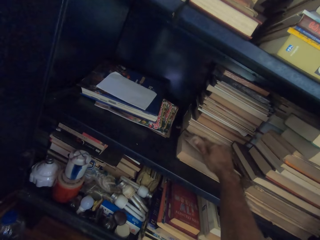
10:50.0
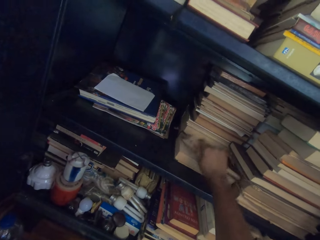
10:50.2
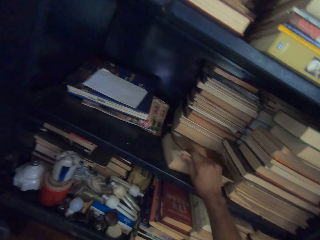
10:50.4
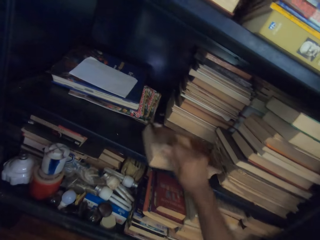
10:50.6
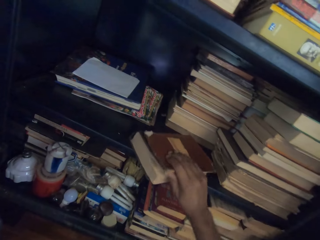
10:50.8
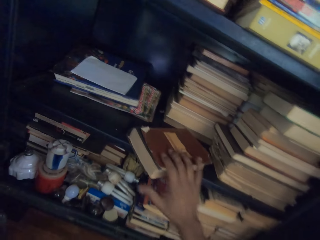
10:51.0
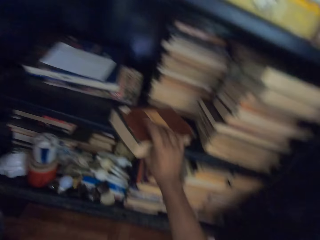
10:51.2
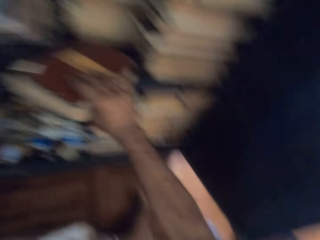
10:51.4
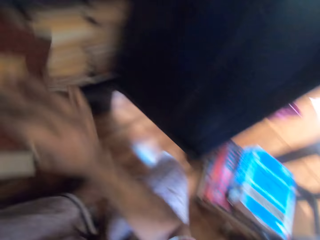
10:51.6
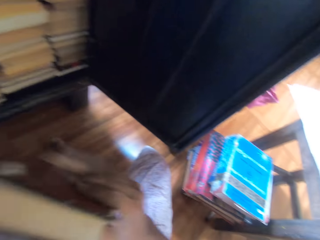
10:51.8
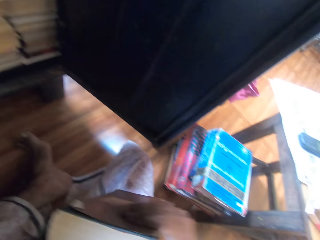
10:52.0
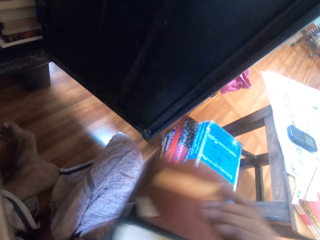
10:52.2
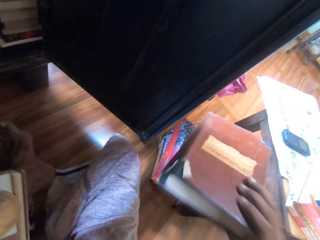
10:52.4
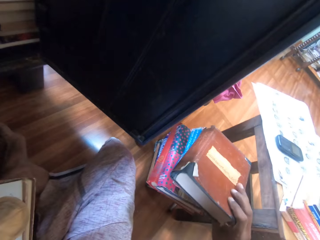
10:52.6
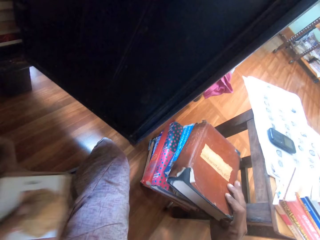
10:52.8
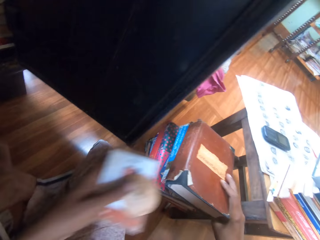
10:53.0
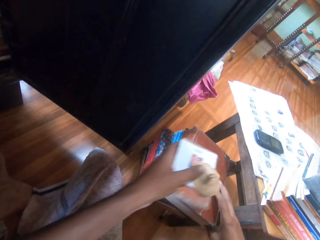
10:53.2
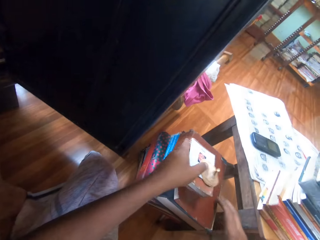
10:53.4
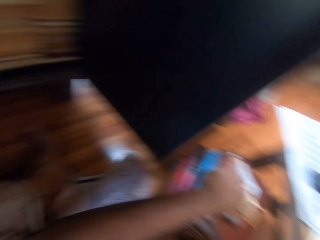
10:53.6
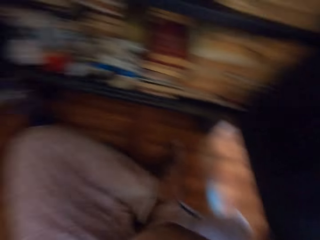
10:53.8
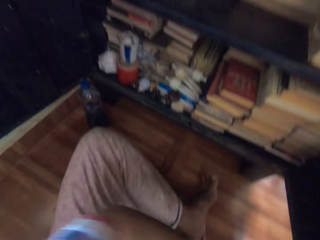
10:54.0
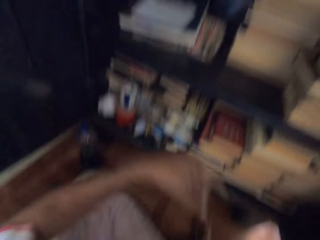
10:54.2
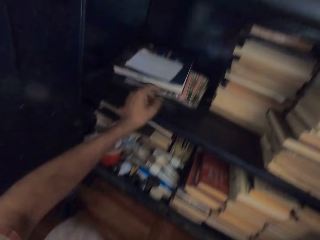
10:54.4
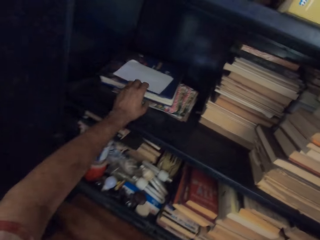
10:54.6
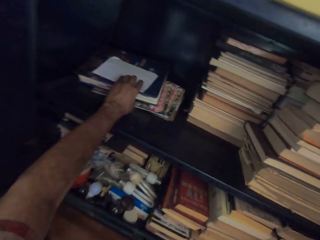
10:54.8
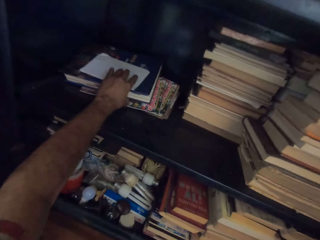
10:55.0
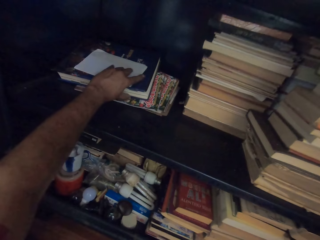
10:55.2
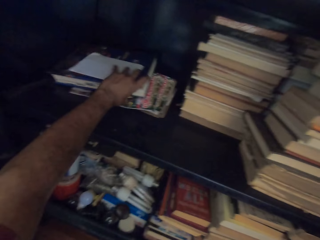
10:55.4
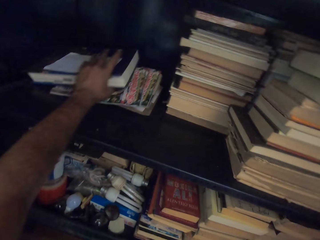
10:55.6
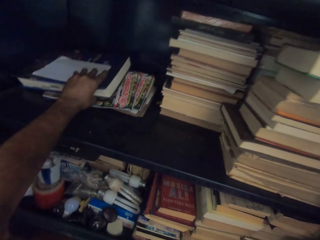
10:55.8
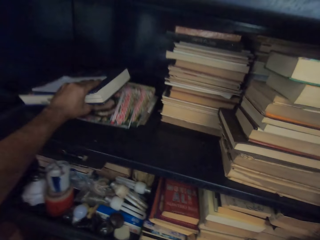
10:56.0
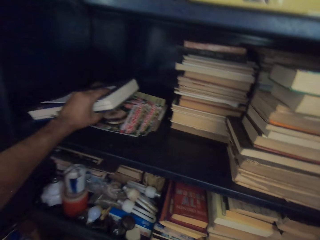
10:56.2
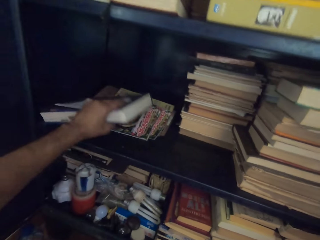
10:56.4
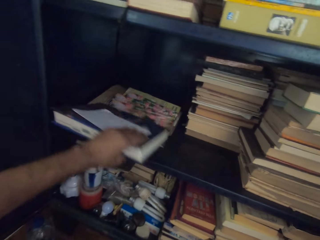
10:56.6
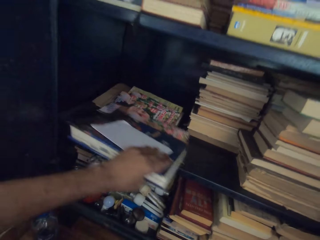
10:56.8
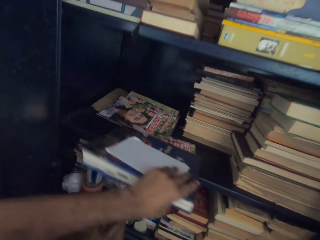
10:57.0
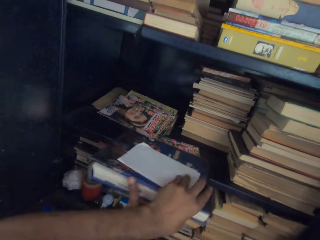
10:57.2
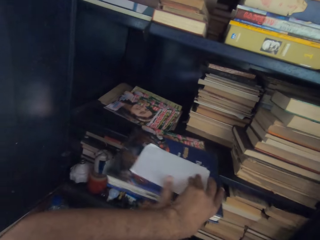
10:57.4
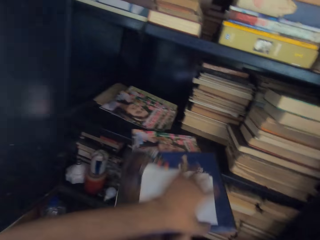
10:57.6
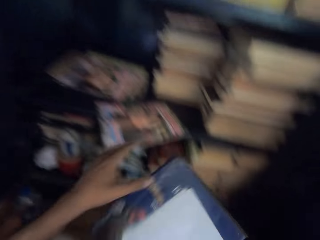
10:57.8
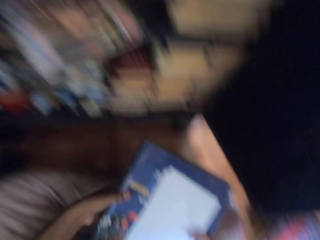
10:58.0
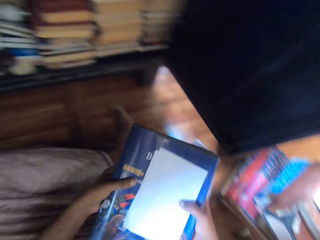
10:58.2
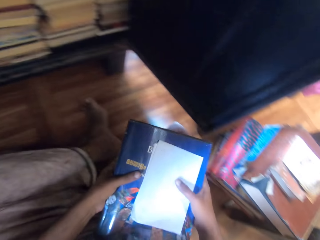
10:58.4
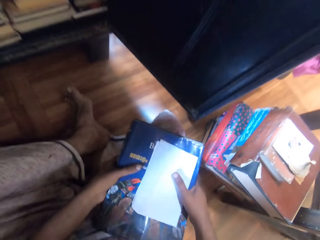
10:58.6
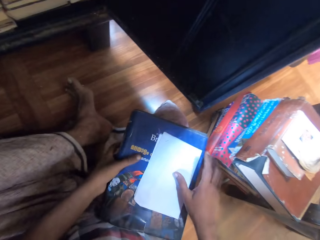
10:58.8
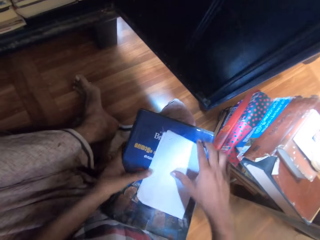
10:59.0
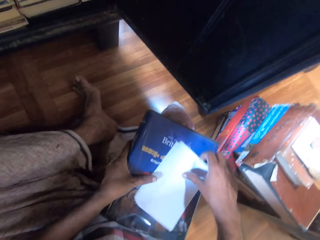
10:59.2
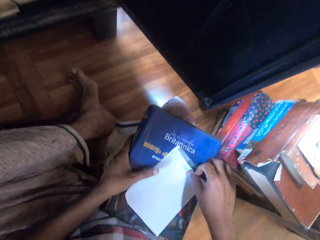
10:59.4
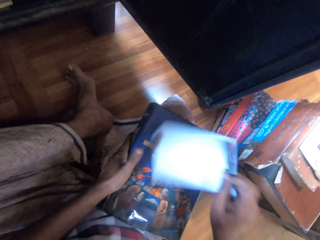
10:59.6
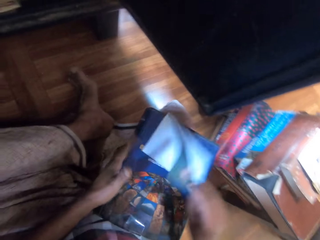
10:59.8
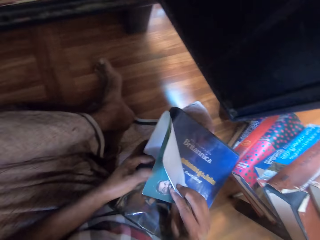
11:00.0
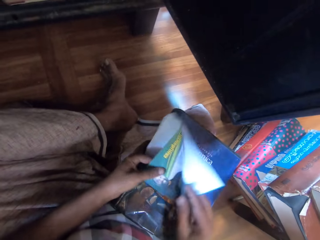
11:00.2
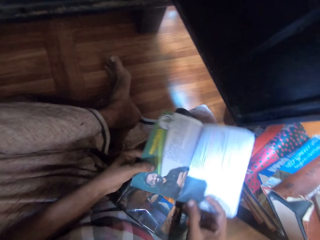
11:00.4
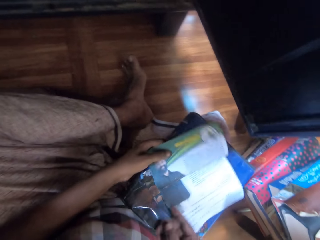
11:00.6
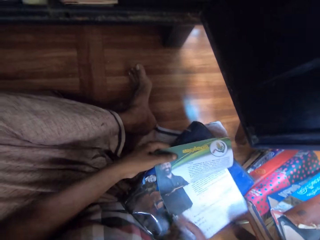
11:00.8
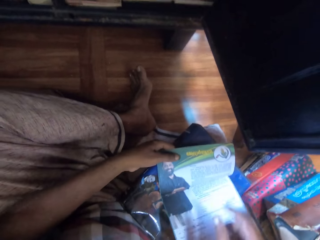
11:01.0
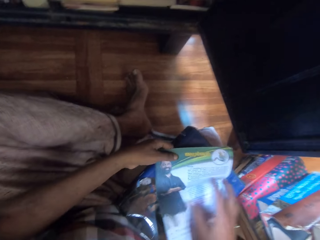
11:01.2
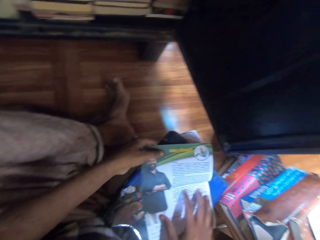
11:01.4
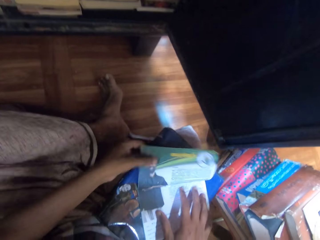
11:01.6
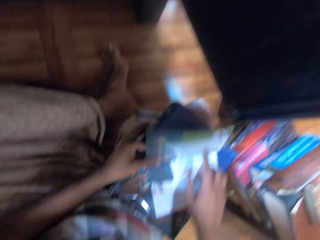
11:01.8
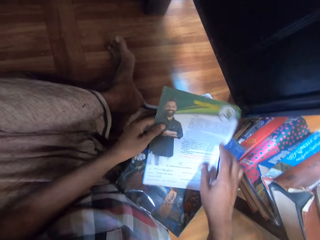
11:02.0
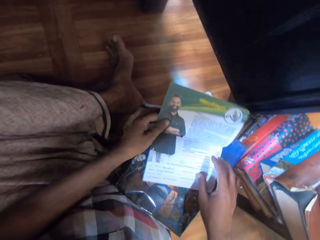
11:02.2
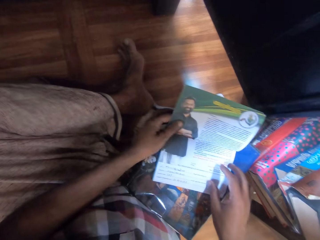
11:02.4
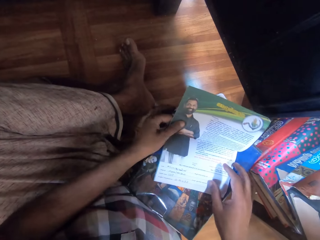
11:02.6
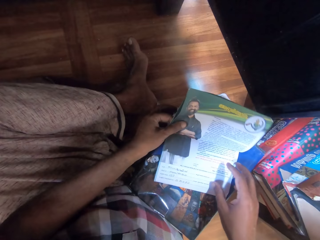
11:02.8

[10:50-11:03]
The camera wearer carries the book from the bookshelf with his right hand. He drops the book on the pile of books with his right hand. He drops the book and the shell on the pile of books with his left hand. He pulls a book and a leaflet or paper from the bookshelf with his left hand. He carries the book from the bookshelf with both hands. He opens the leaflet with both hands.

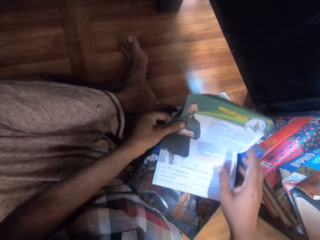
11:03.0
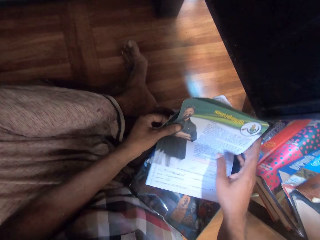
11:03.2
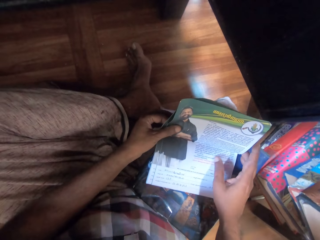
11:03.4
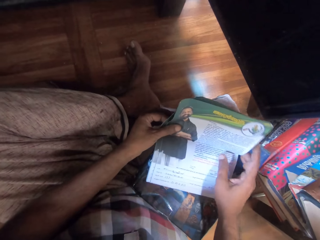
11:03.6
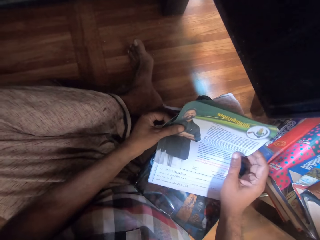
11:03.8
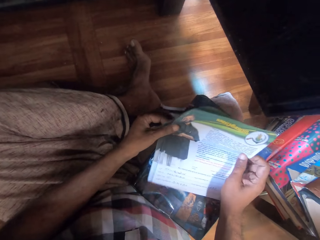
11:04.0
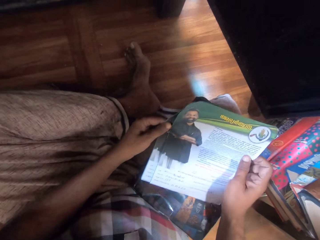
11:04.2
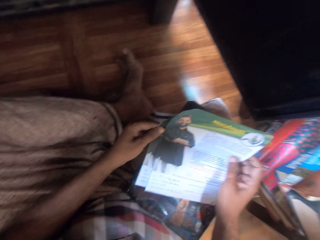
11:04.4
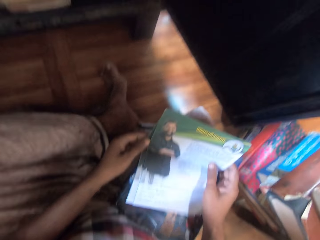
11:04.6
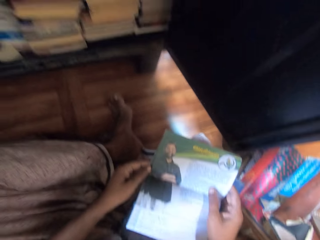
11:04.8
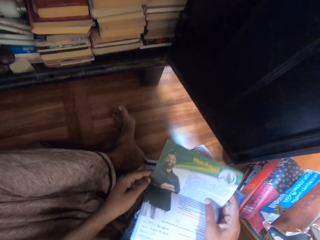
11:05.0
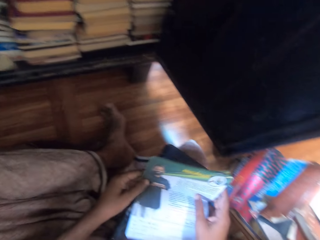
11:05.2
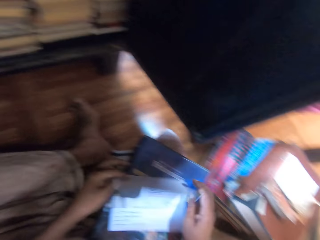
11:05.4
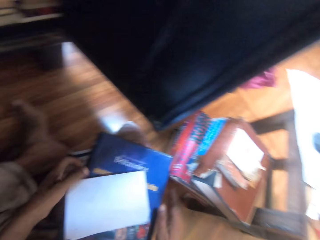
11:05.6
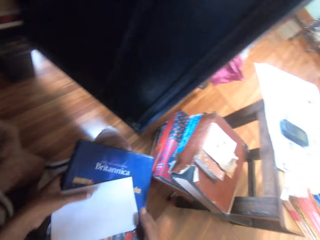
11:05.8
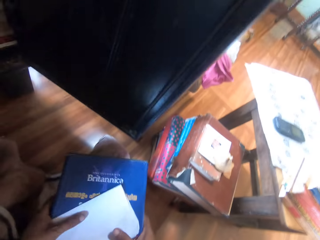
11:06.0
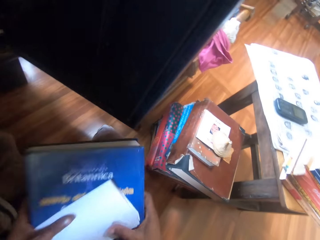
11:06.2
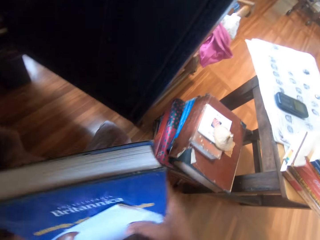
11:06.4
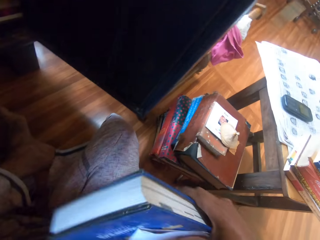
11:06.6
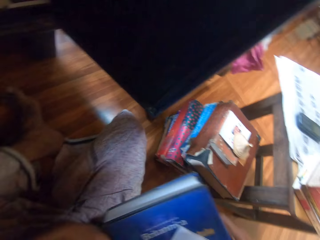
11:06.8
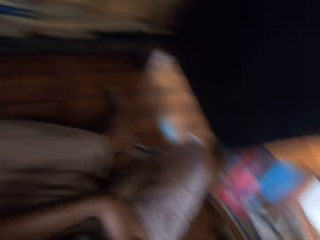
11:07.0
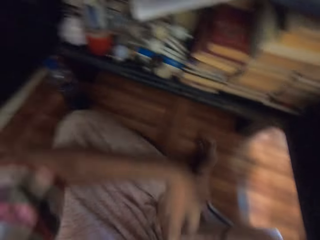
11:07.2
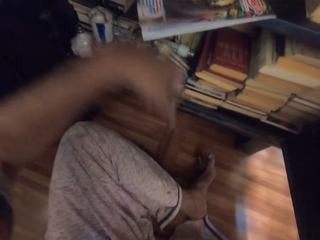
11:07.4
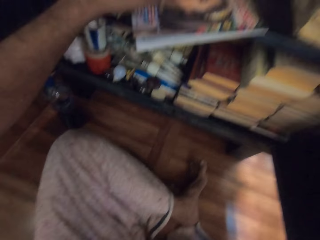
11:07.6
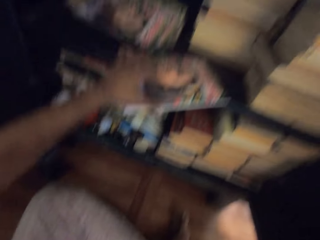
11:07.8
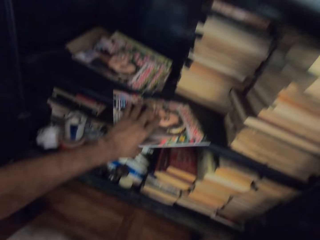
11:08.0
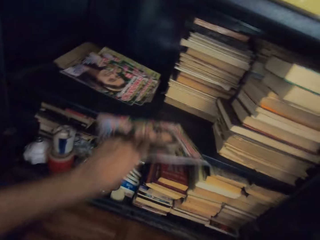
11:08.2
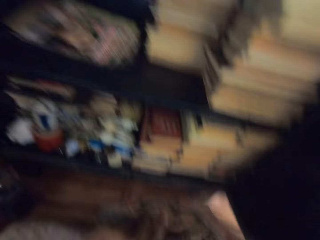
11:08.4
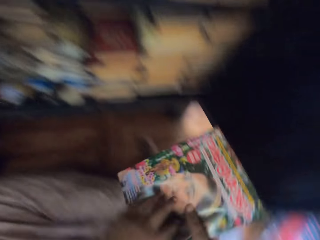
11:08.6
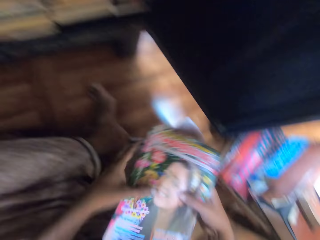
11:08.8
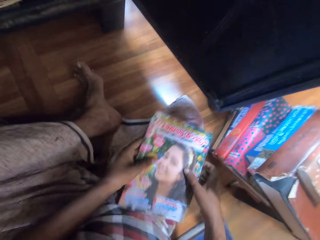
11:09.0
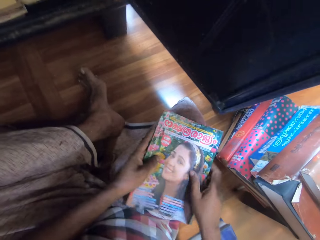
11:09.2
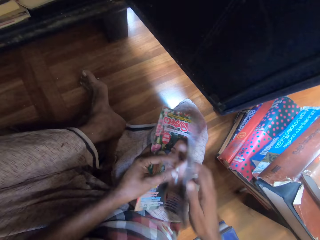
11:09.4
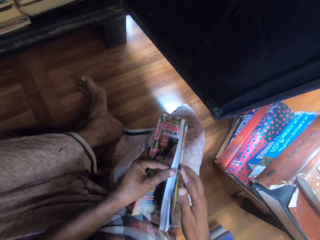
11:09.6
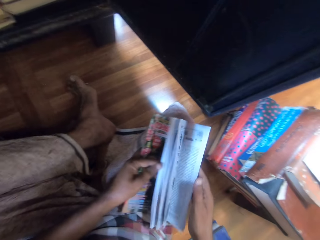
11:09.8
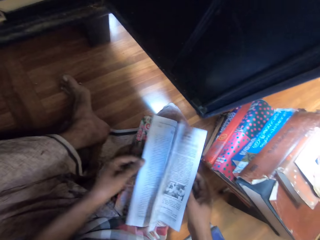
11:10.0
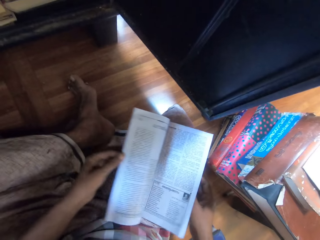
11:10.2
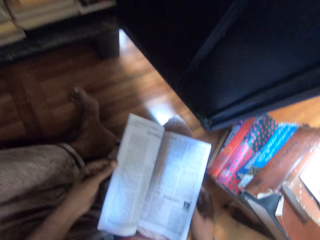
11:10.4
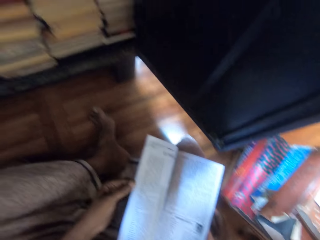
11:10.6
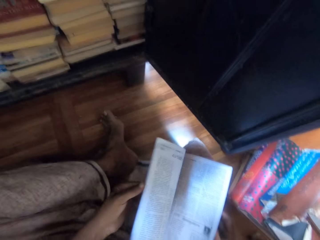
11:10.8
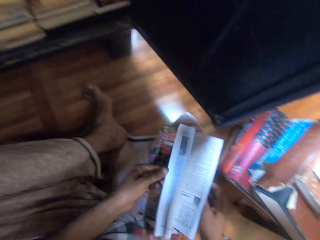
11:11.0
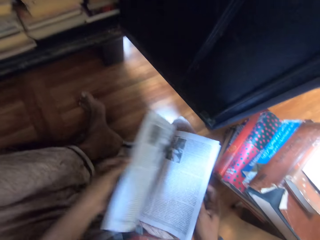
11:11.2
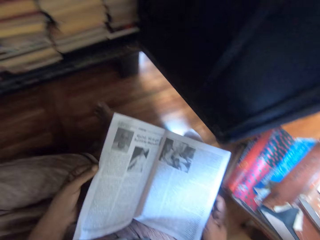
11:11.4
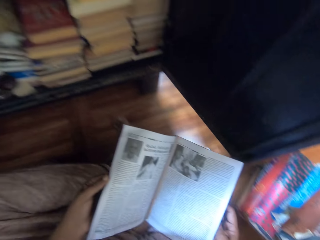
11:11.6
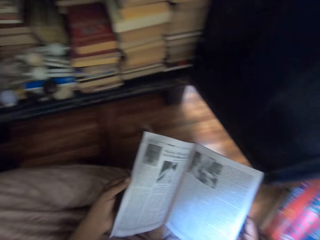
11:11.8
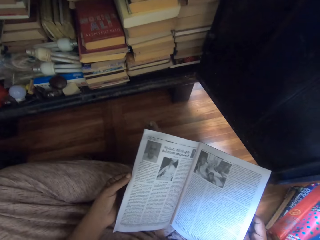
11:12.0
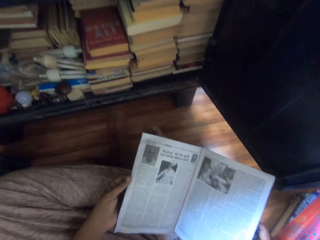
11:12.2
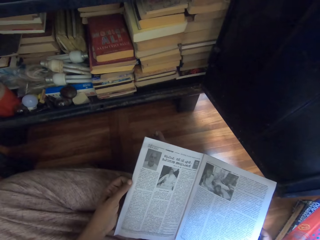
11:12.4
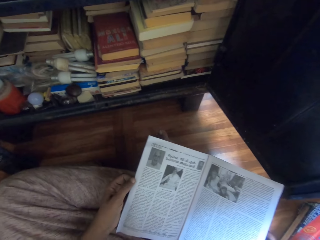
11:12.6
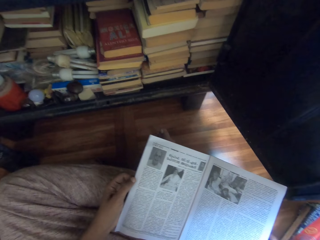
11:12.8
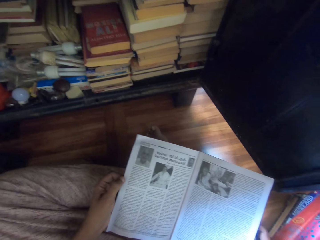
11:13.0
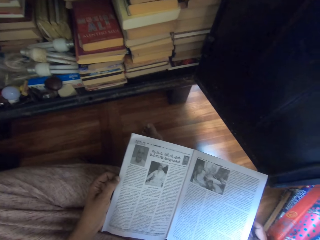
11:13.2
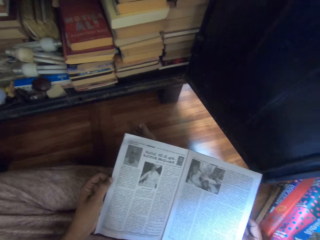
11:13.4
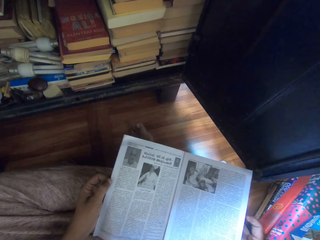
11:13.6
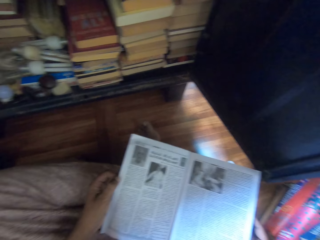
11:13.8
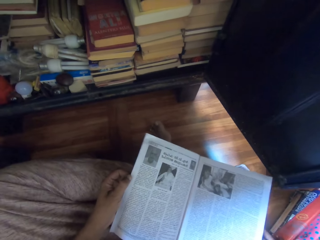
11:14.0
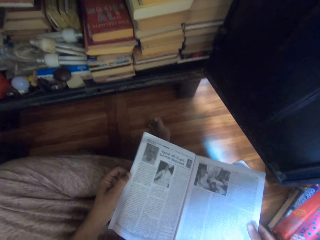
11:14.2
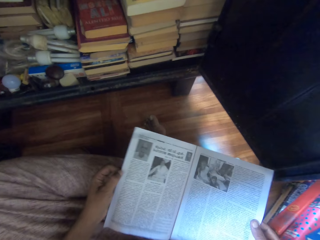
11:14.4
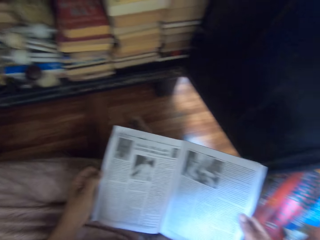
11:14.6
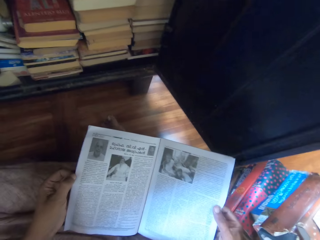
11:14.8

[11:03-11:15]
The camera wearer reads the paper. He removes the book from his thigh with both hands. He drops the paper and the book on the floor with his right hand. He picks up a pamphlet or magazine from the book shelf with his left hand. He holds the pamphlet with both hands, places the pamphlet on his thigh with both hands, and flips the pages of the pamphlet with both hands. He reads the magazine.
